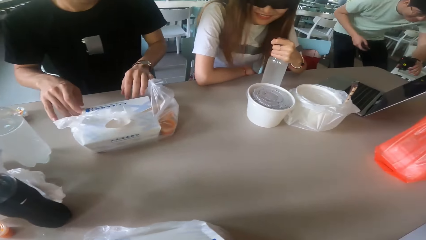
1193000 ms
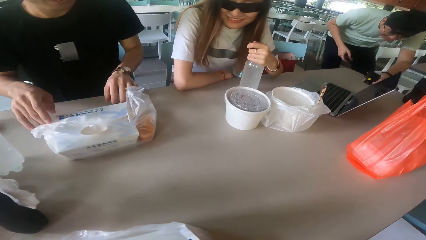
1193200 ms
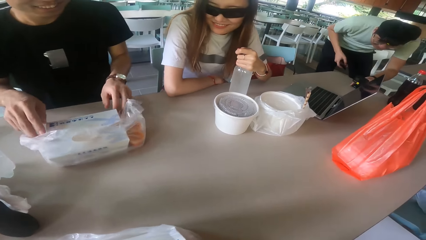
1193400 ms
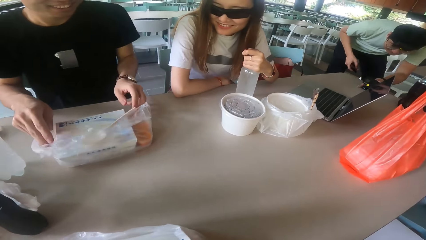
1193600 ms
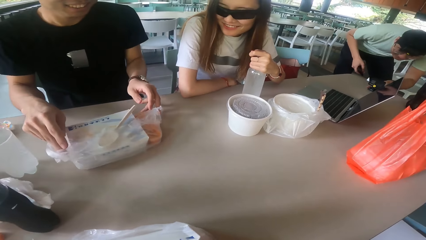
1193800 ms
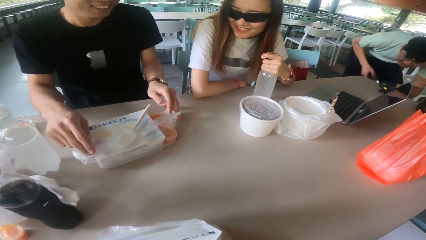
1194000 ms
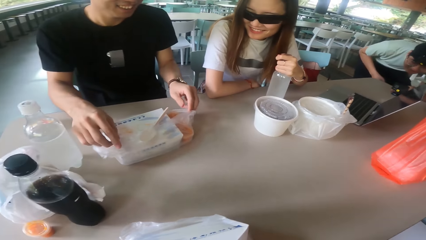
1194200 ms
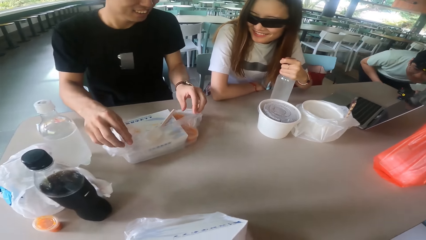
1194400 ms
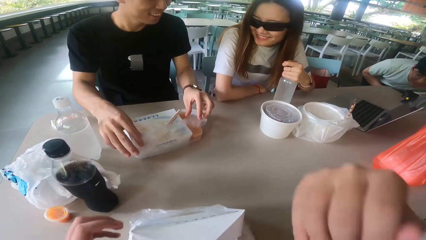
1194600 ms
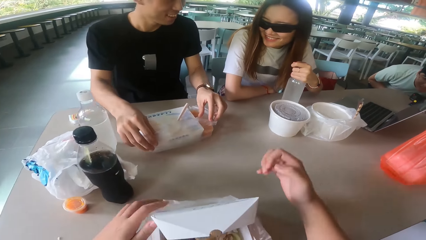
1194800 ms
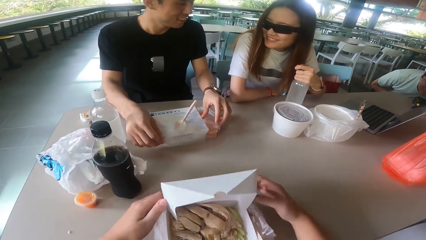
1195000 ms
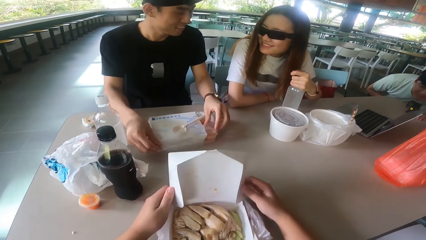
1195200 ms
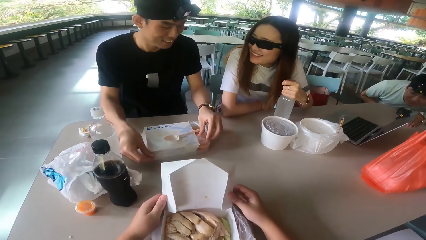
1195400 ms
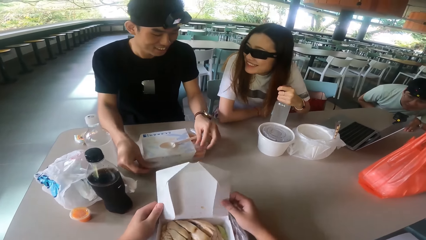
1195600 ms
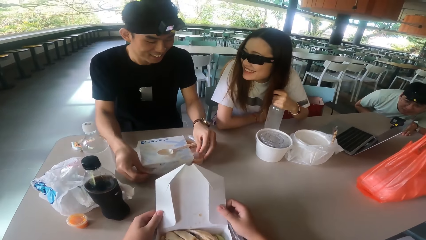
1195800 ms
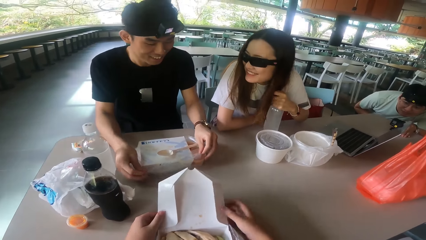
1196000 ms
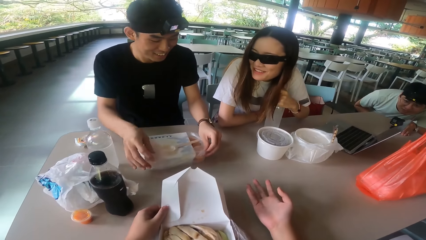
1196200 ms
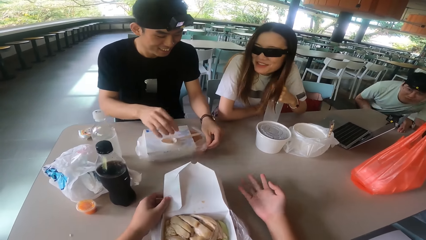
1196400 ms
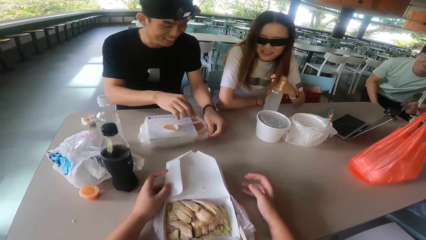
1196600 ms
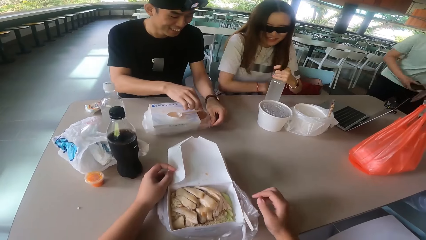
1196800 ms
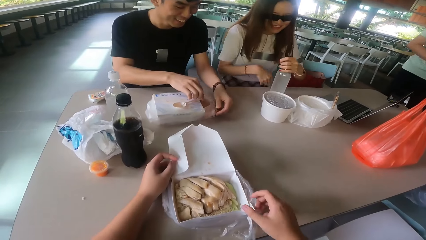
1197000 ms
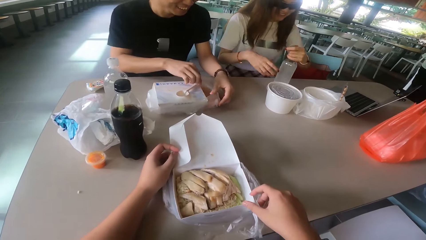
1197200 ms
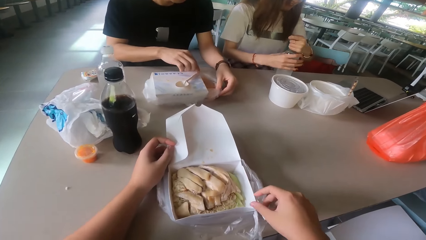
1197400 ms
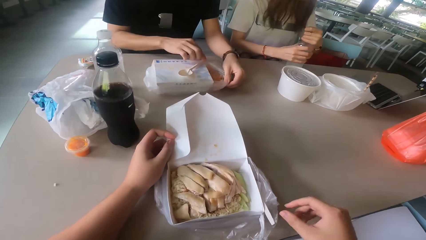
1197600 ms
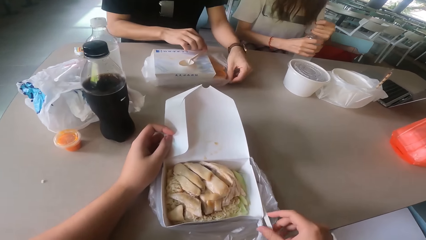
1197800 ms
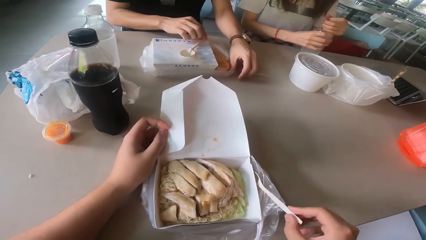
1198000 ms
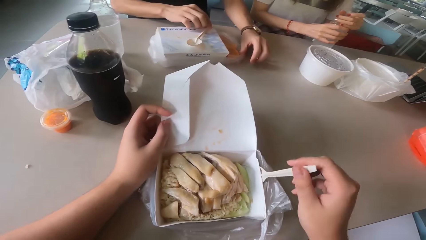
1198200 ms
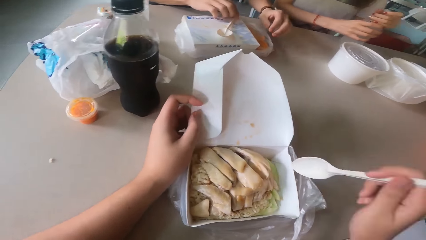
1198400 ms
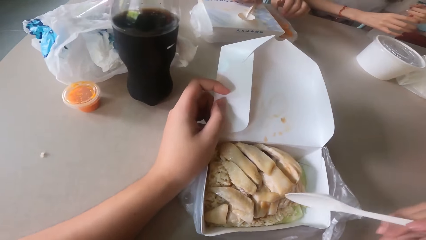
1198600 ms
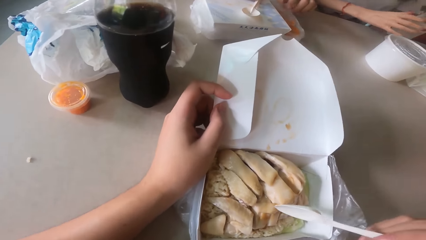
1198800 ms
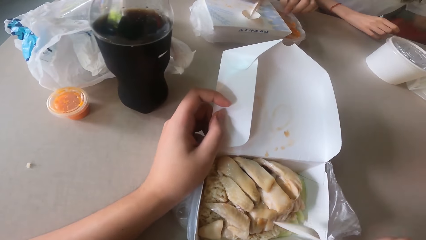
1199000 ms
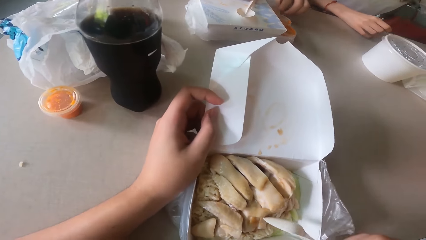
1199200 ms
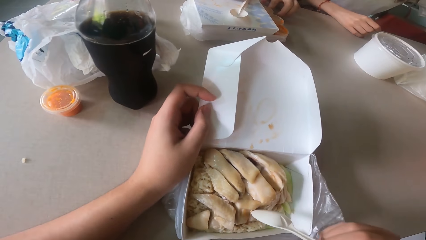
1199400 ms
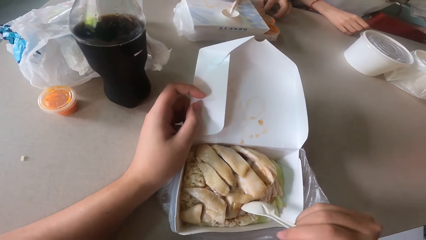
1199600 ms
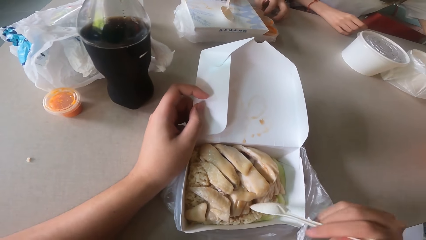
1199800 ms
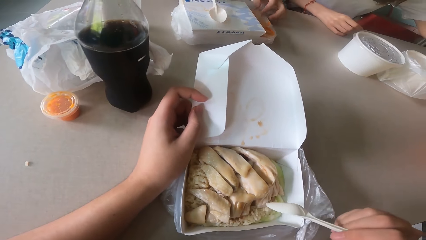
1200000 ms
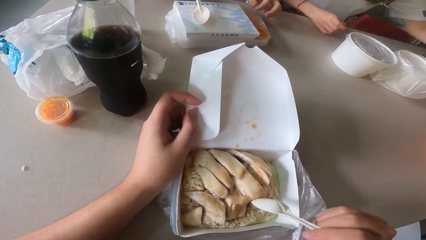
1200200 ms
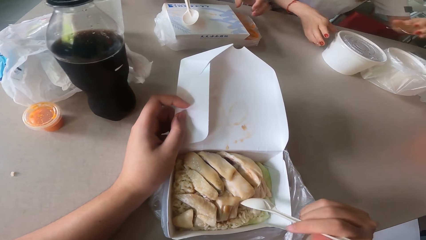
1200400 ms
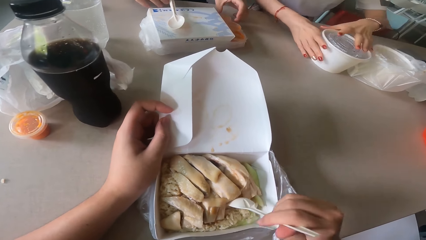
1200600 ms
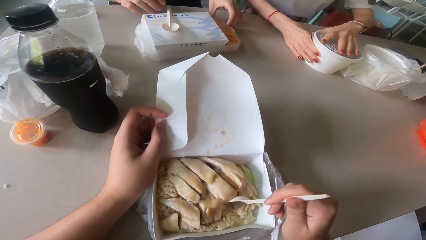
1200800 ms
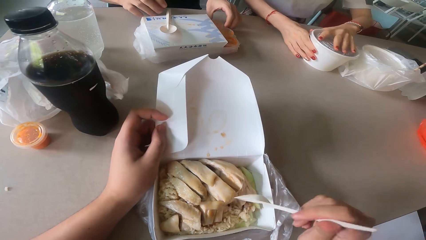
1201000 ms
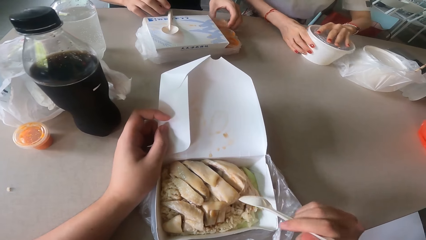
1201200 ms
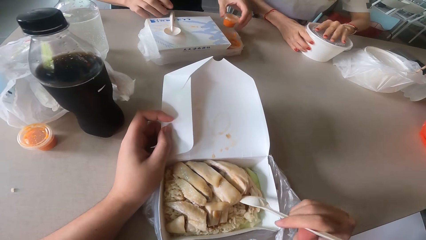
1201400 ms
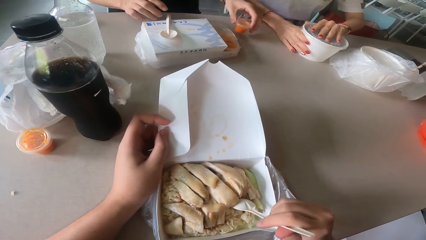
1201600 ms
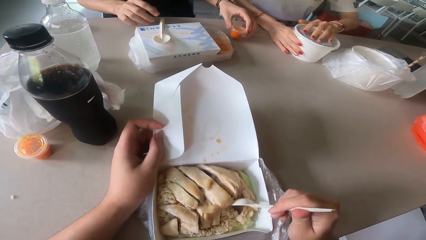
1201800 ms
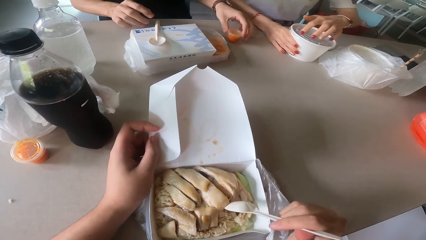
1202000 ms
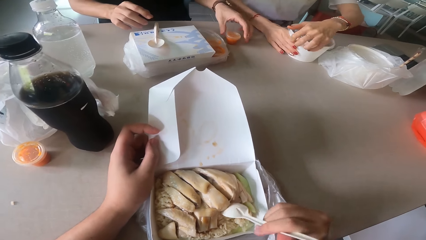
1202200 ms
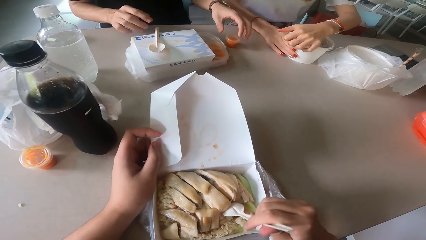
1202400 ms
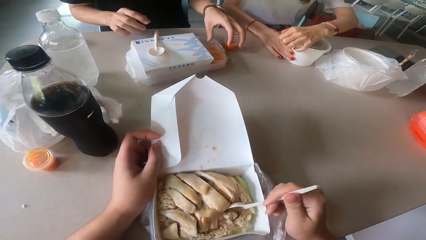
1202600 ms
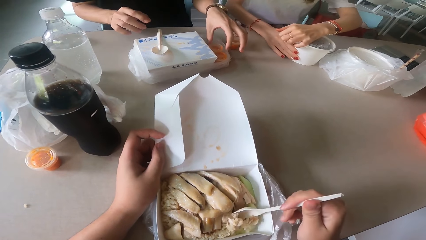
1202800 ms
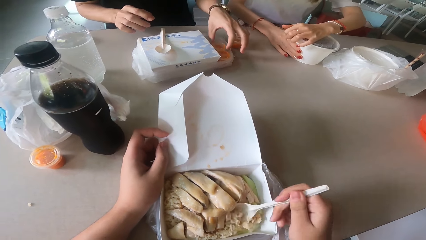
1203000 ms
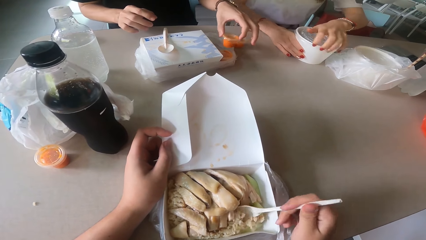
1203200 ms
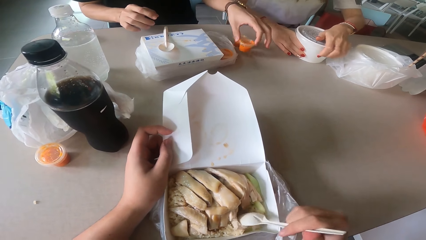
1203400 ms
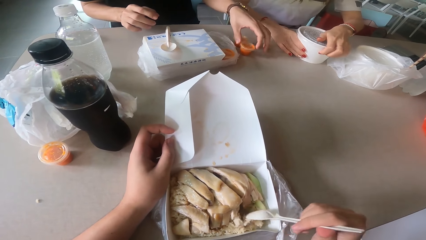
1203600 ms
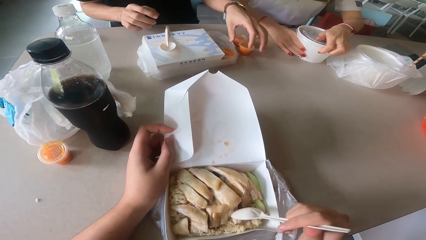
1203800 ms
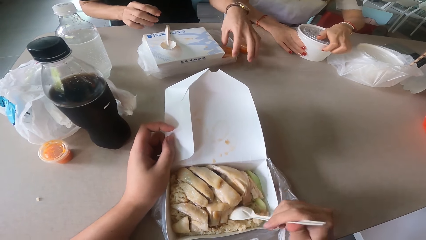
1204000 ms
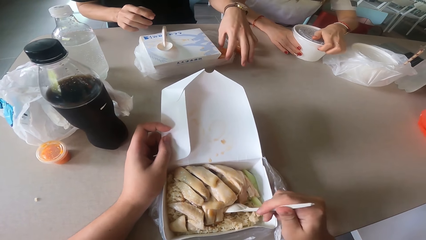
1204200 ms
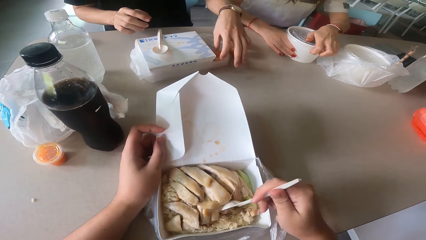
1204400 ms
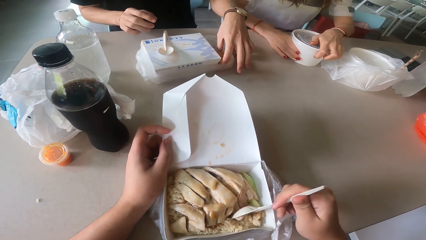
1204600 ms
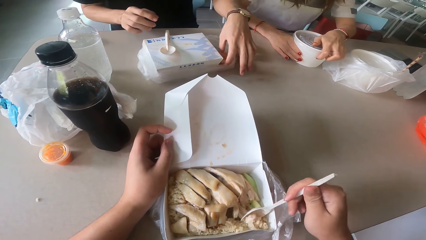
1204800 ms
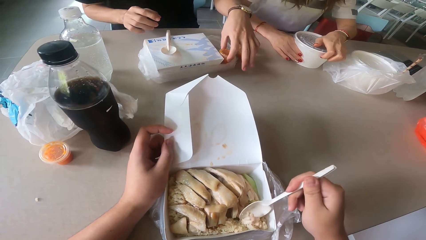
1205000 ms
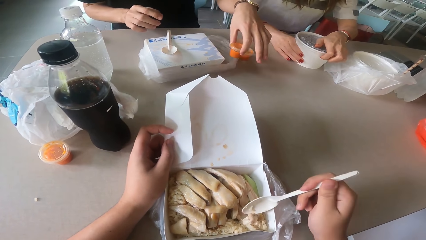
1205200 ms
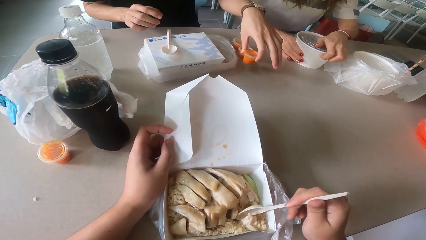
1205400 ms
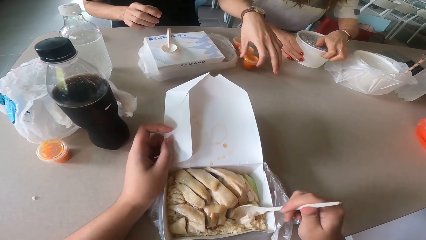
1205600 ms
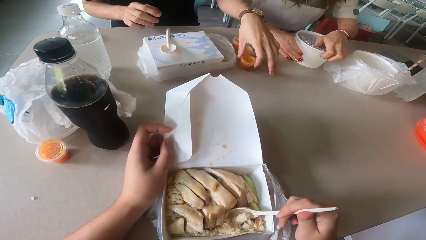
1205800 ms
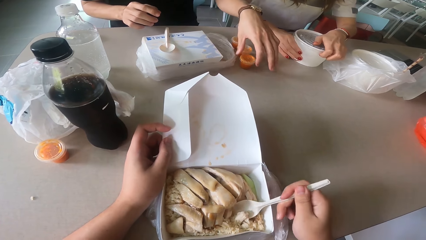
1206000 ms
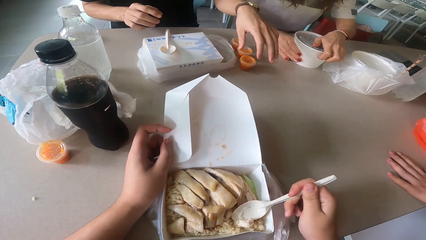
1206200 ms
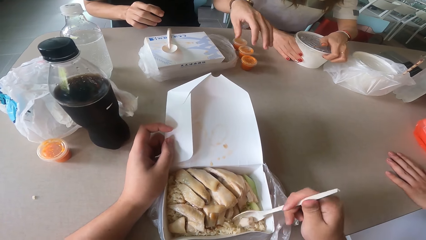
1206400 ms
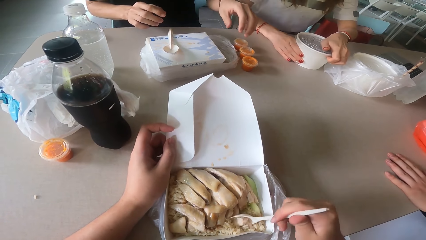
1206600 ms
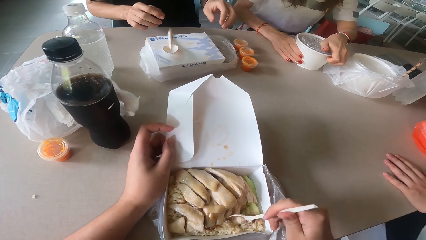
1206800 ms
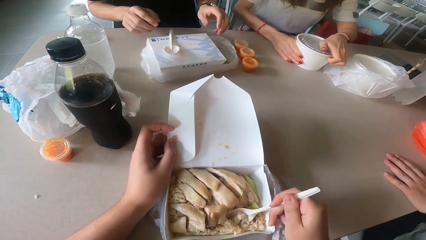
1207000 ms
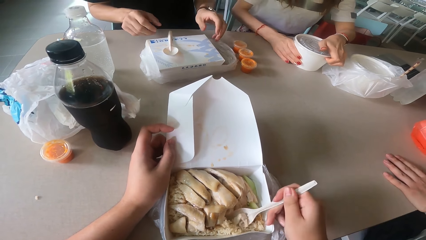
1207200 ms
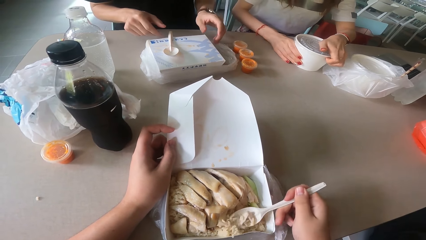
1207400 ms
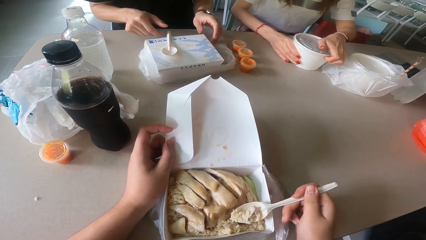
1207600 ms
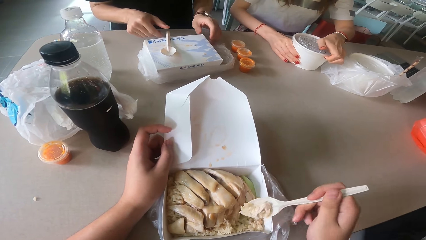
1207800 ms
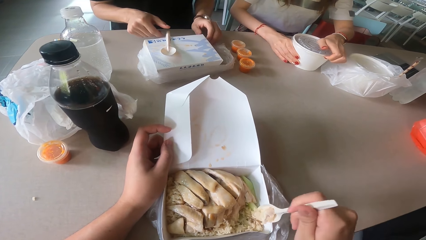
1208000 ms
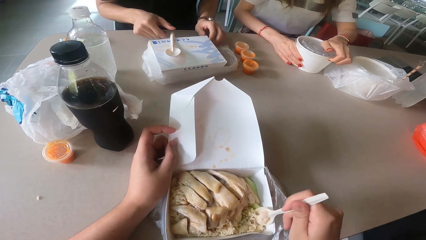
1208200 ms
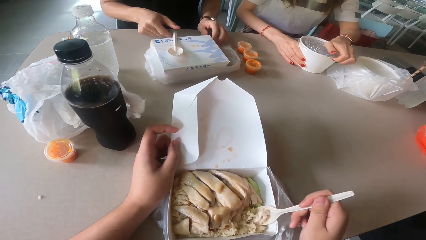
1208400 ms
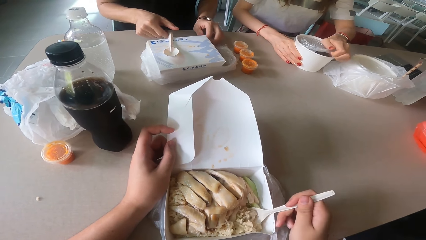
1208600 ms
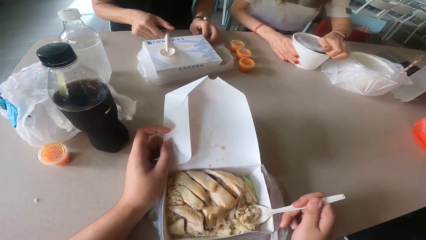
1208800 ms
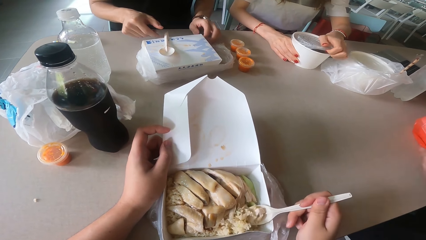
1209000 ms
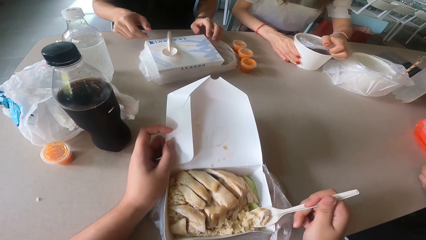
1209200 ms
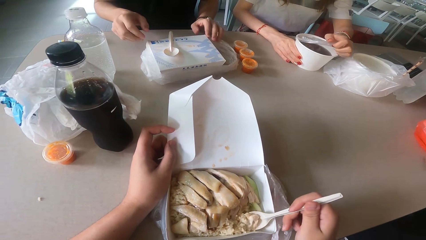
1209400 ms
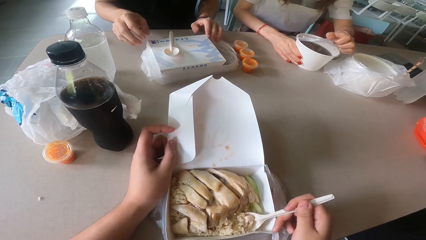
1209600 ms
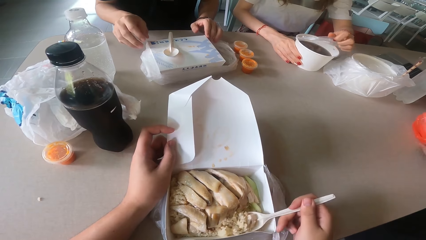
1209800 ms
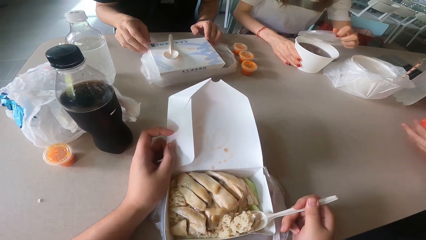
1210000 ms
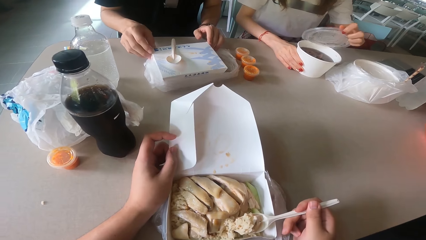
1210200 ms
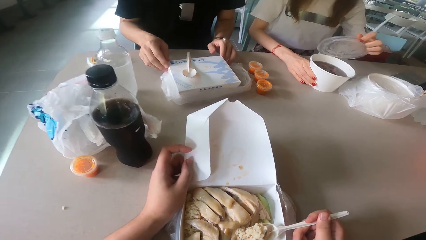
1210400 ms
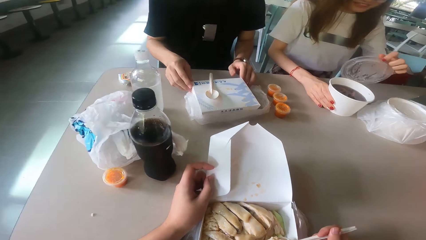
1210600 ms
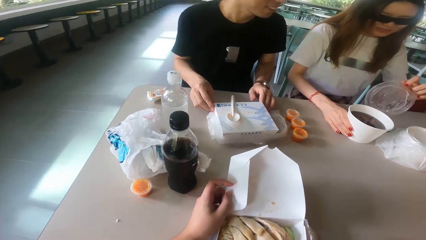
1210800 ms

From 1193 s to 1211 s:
A man puts the phone to the camera recorder. The man squats. The camera wearer opens the packaged food. Another man opens a box. The camera wearer picks up the spoon. They eat with the spoon. The other man picks up the salad and drops the salad. The camera wearer scoops the food. The other man moves the salad and drops the salad. The camera wearer scoops the food. A woman opens the bowl.
